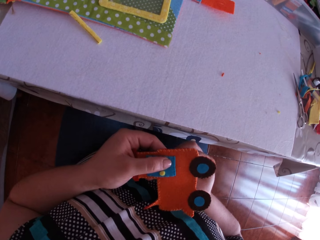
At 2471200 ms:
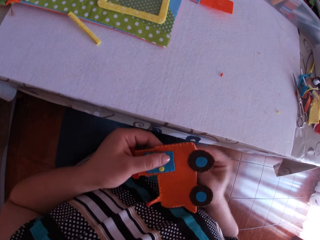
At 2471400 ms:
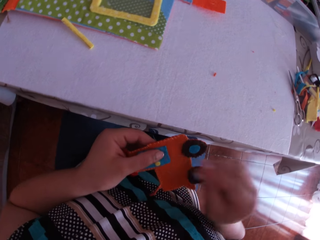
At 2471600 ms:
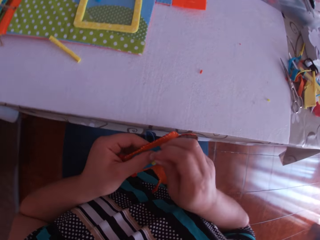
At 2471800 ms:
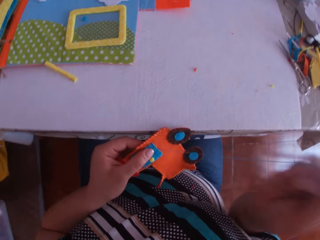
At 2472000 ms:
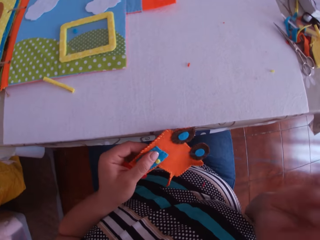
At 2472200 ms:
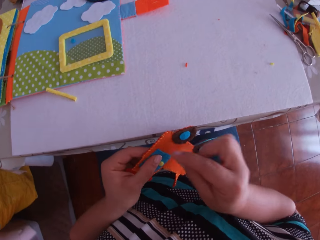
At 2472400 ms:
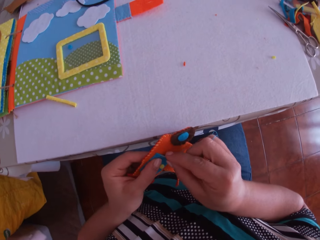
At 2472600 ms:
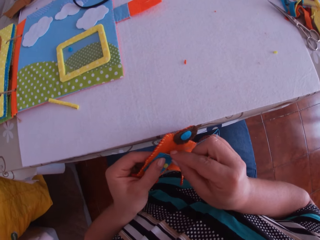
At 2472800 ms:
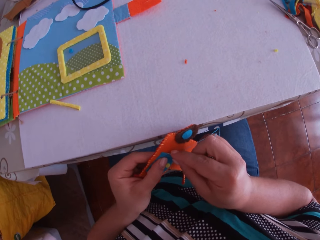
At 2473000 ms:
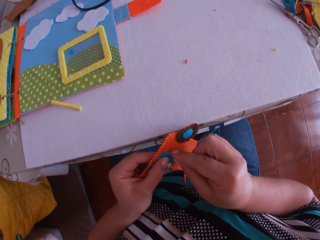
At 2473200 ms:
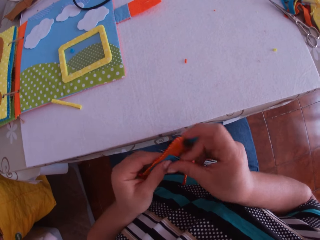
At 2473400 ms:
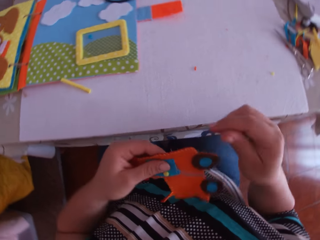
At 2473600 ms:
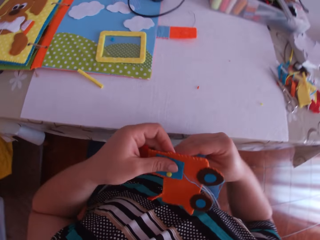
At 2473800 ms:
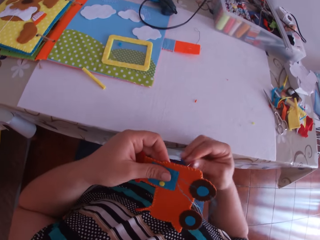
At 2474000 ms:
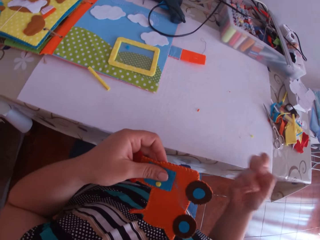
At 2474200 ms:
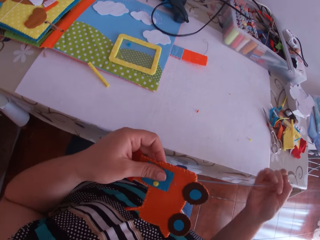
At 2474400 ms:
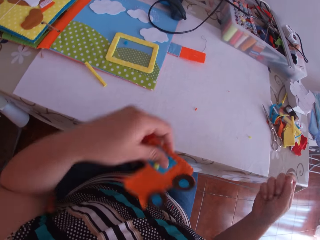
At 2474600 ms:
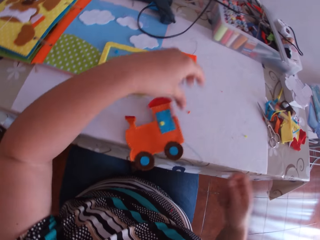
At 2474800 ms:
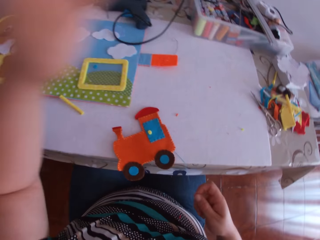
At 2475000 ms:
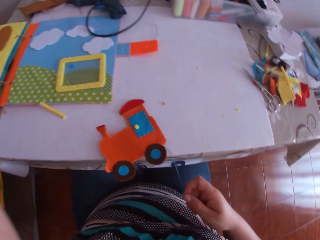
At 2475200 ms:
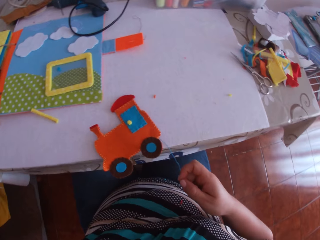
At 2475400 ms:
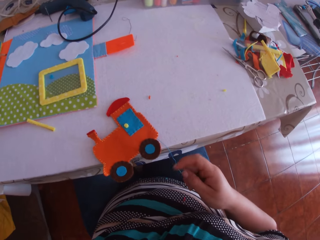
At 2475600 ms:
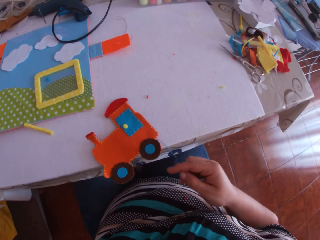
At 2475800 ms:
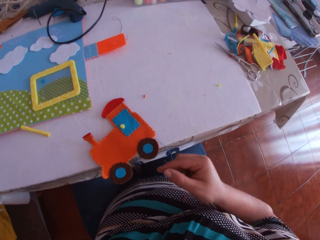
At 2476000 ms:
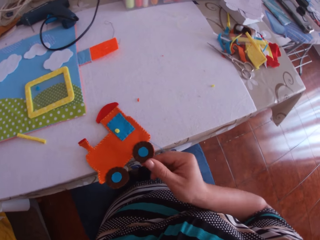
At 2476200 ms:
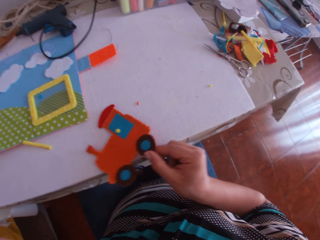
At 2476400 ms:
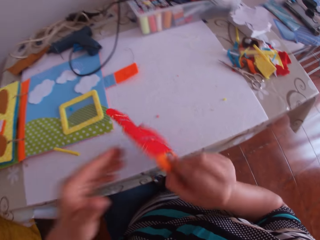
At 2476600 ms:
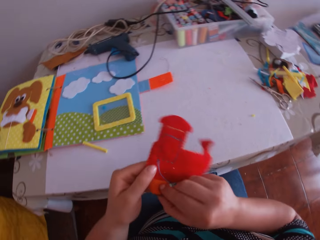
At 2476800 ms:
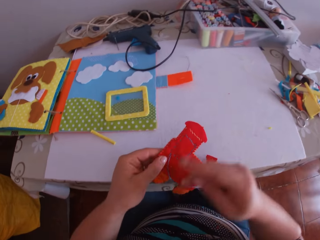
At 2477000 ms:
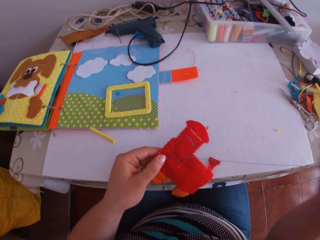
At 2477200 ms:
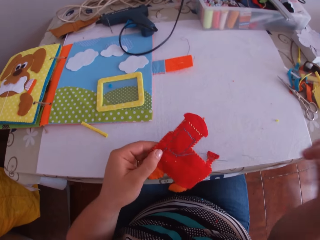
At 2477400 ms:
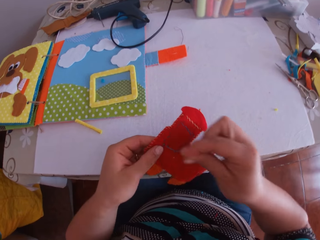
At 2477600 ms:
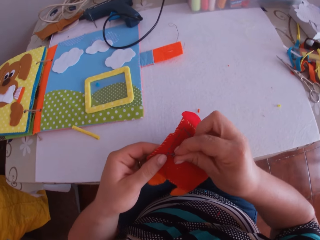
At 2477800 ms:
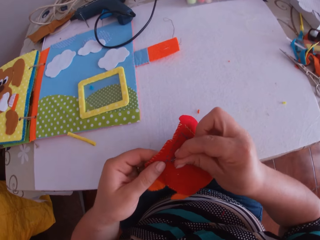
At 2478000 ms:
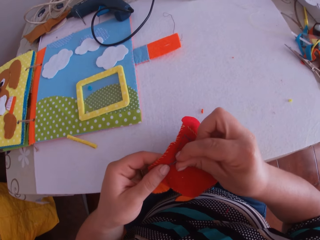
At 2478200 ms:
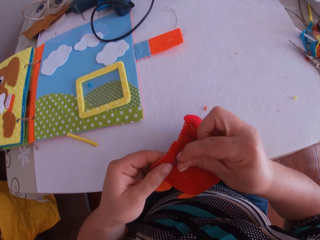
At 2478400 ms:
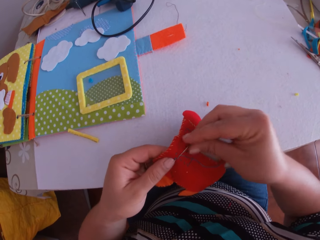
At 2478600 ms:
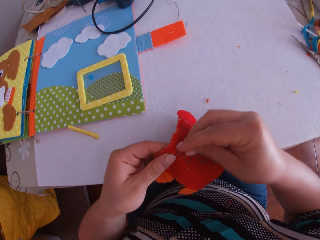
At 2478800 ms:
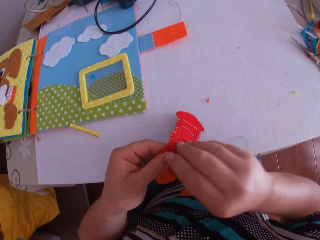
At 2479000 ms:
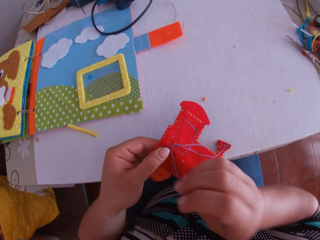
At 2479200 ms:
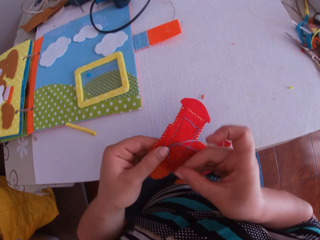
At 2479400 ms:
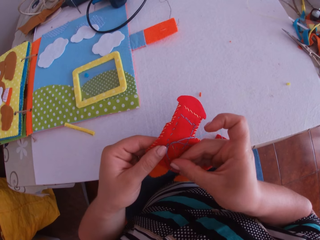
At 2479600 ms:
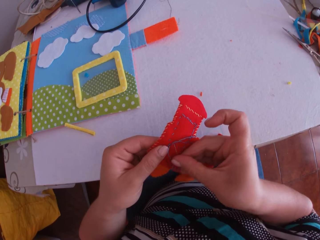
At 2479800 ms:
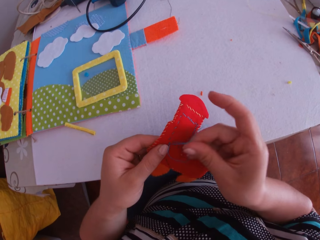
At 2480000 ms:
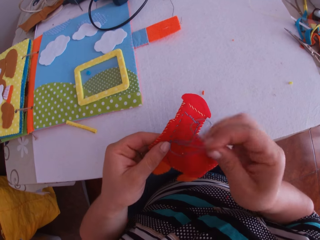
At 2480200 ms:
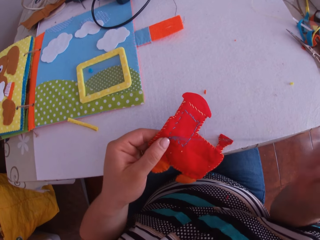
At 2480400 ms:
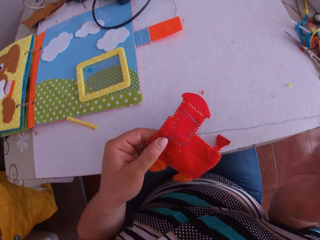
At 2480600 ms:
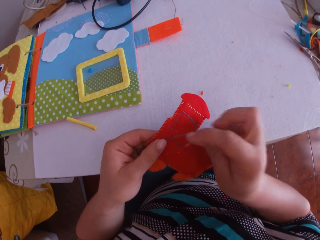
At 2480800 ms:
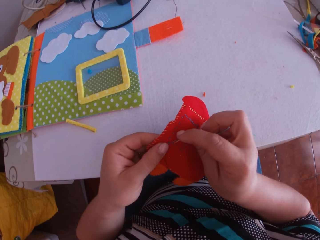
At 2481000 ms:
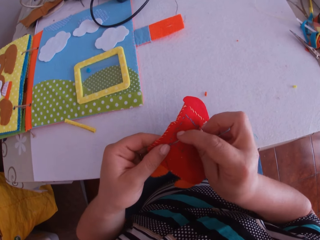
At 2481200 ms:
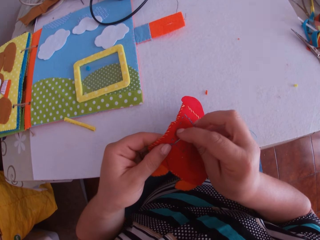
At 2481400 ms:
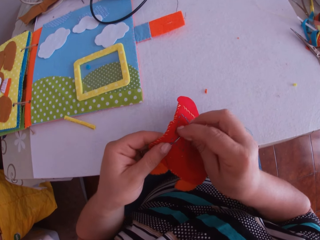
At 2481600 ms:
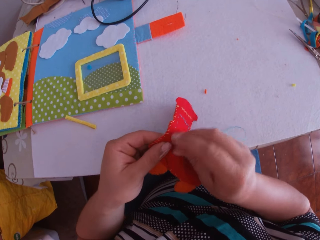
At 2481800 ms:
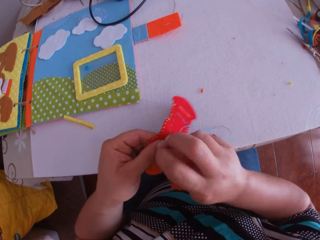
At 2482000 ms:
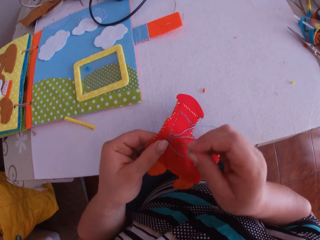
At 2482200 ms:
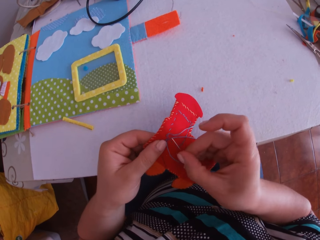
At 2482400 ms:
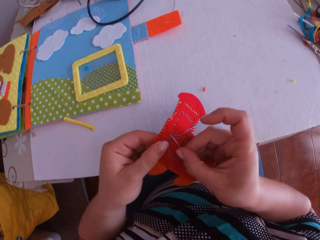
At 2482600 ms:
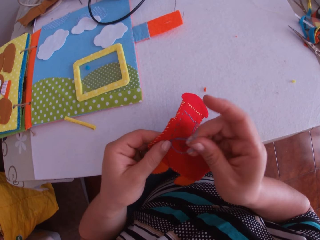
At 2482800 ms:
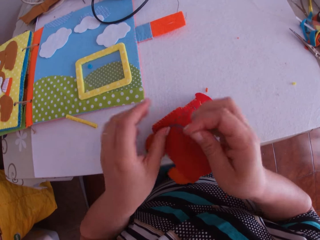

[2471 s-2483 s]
The camera wearer pulls the thread. They sew a craft toy or crafted fabric with a needle. They pull the thread. They place the crafted fabric on a table with their left hand. They touch their head. They pick up the crafted fabric with their right hand, turn the crafted fabric with their right hand, and transfer the crafted fabric from their right hand to their left hand. They pull the thread. They tack the crafted fabric with the threaded needle in their right hand. They pull the thread. They put the needle through the thread. They pull the thread. They sew the craft toy with the needle. They pull the thread. They put the needle through the thread.

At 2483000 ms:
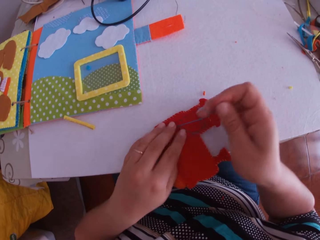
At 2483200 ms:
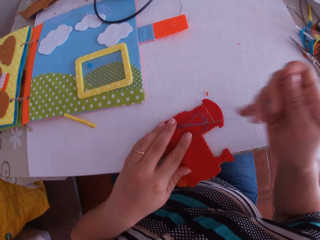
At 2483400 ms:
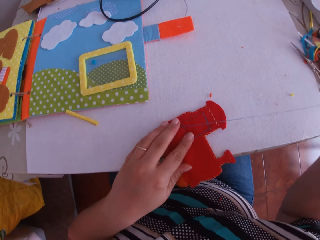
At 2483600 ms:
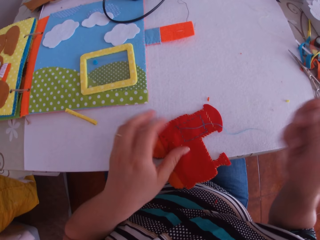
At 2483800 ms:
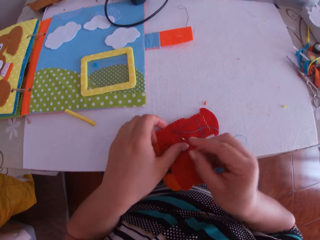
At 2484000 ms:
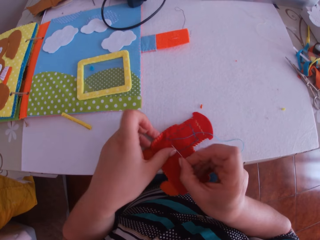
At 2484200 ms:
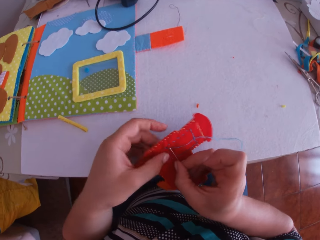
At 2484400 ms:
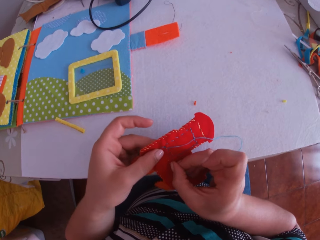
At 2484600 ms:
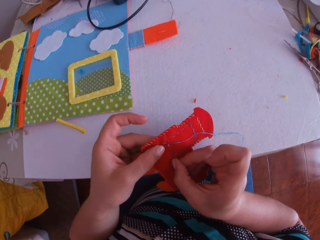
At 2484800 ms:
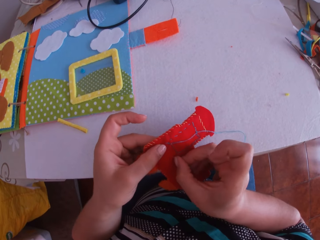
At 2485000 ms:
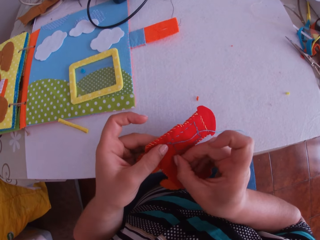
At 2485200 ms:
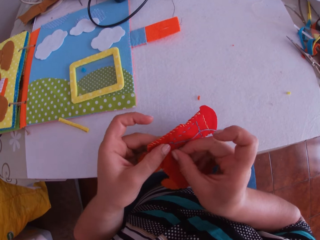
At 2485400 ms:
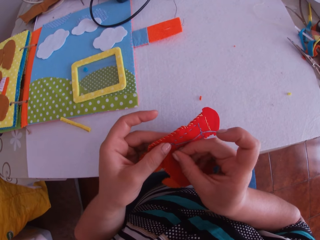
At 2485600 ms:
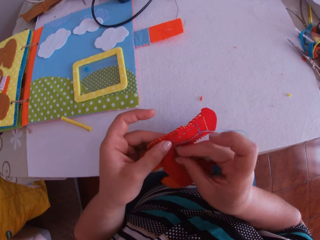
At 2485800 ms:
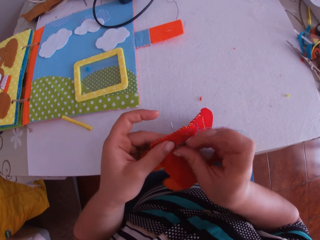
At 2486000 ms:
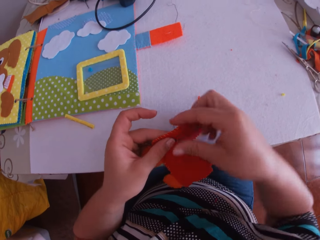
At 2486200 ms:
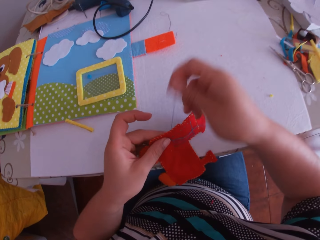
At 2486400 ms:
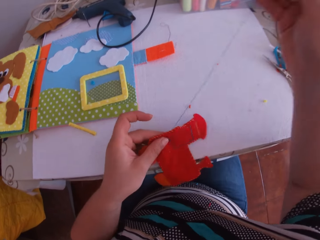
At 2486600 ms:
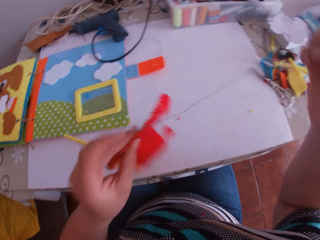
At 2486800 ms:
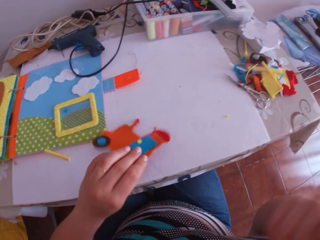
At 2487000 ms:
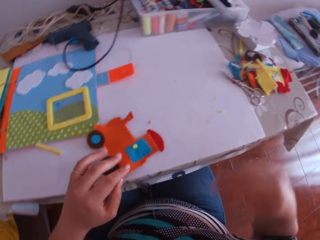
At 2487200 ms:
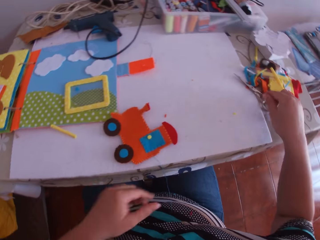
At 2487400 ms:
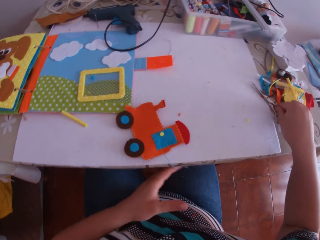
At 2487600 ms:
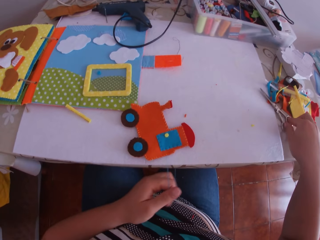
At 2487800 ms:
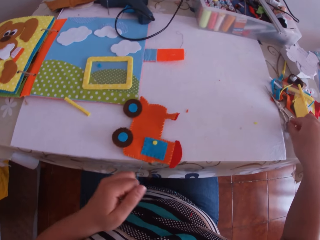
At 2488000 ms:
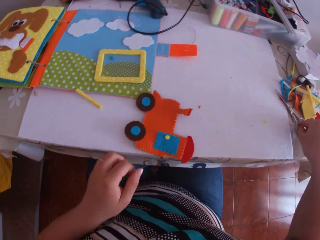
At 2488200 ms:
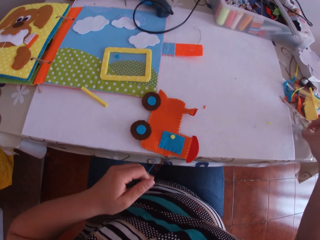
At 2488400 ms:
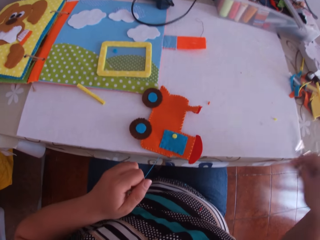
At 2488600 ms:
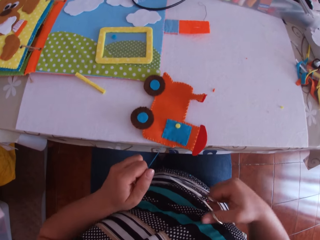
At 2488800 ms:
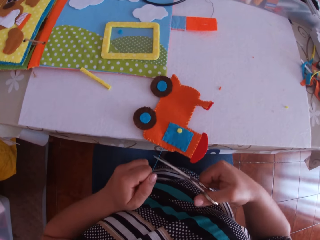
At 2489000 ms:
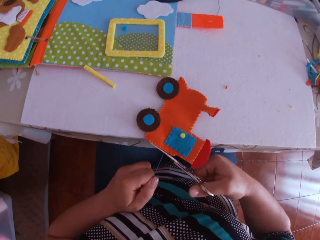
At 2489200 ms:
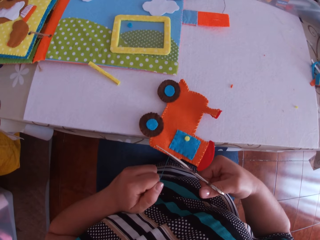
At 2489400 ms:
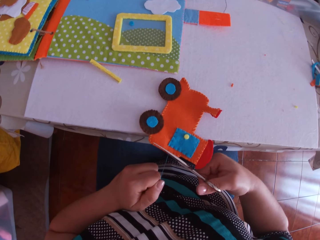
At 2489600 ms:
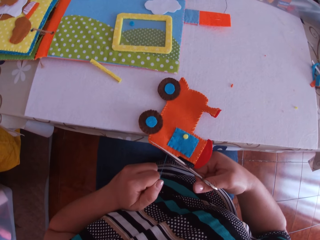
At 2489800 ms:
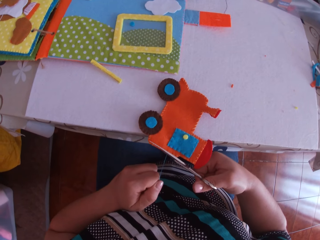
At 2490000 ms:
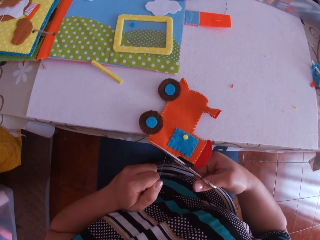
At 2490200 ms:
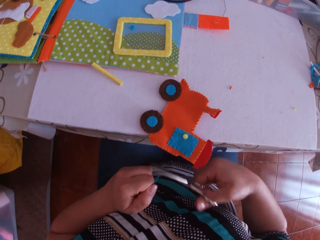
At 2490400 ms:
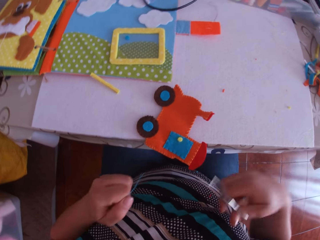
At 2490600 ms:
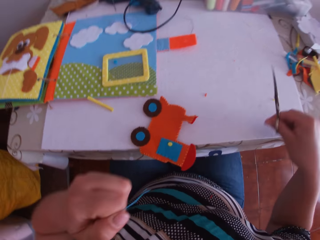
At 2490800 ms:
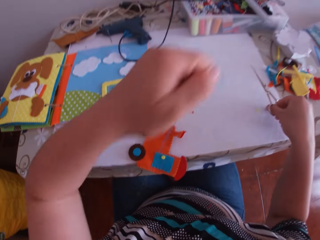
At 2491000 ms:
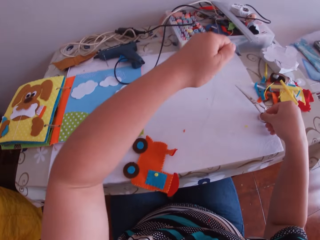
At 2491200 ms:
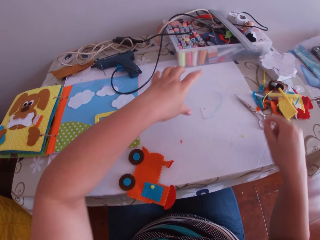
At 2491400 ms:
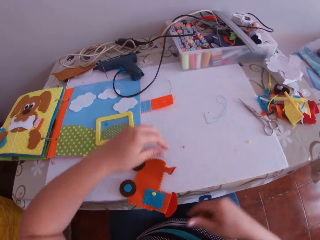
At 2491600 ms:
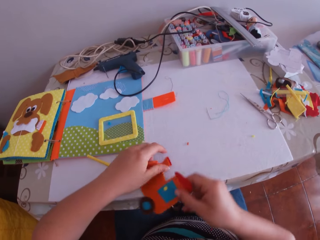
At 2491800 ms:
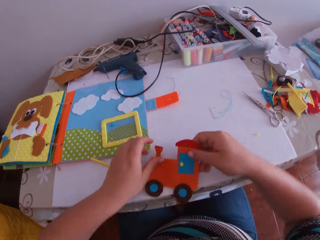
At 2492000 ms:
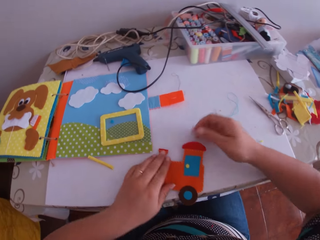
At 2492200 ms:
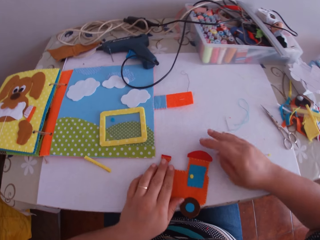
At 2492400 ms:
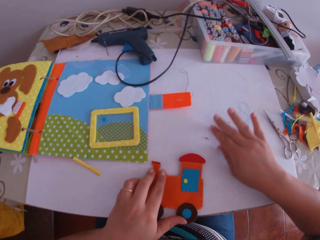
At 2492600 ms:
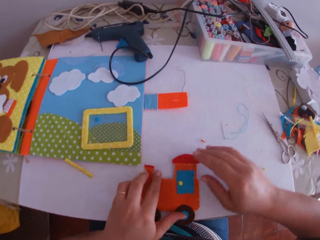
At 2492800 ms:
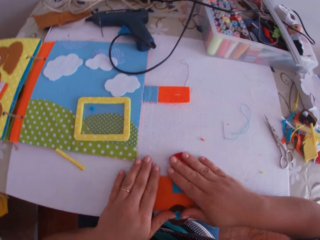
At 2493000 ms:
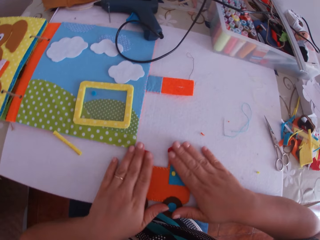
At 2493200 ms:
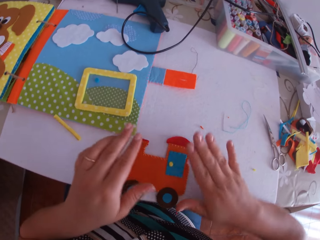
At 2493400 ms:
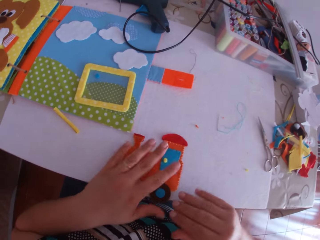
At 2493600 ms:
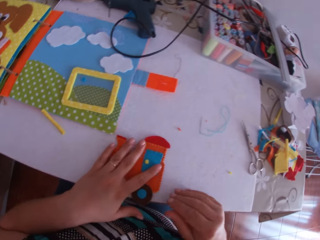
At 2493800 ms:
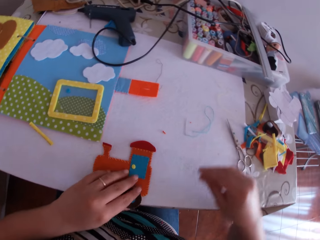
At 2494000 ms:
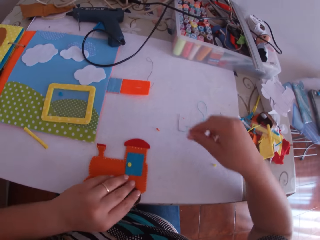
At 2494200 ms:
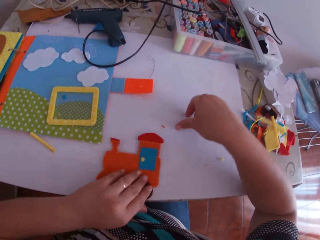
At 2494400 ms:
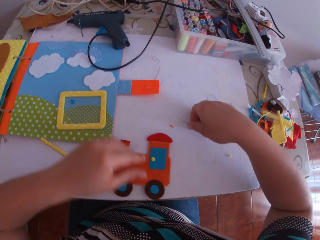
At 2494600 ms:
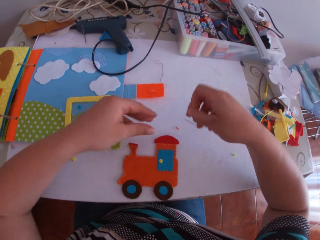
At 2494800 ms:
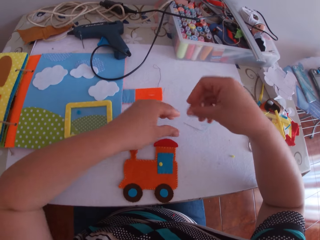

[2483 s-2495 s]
The camera wearer pulls the thread. He places the crafted fabric or craft toy on the table with his left hand. He pulls the threaded needle with his right hand. He picks up the crafted fabric from the table with his left hand. He tacks the crafted fabric with the threaded needle in his right hand. He pulls the thread. He turns the craft toy. He places the crafted fabric on the table with his left hand. He picks a thread on the craft toy. He holds the thread with his left hand. He picks up scissors from the table with his right hand. He cuts the thread with the scissors in his right hand. He moves forward. He places the scissors on the table with his right hand. He places the cut thread on the table with his left hand. He turns the craft toy. He adjusts the crafted fabric on the table with both hands. He wipes the table with his hand. He smoothens the crafted fabric on the table with both hands. He presses the craft toy on the table. He adjusts the crafted fabric on the table with his left hand. He picks a thread on the table.
